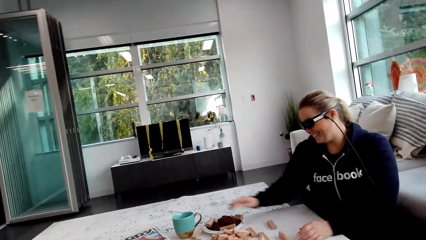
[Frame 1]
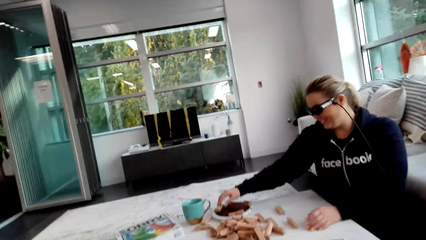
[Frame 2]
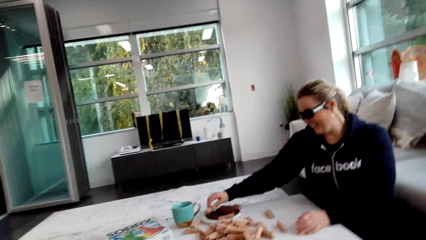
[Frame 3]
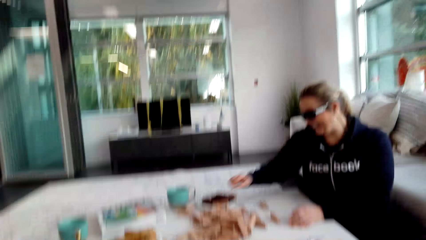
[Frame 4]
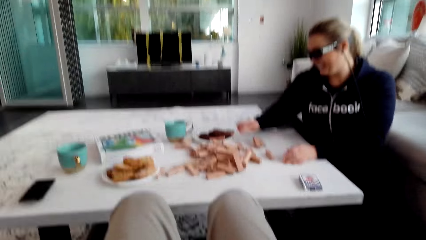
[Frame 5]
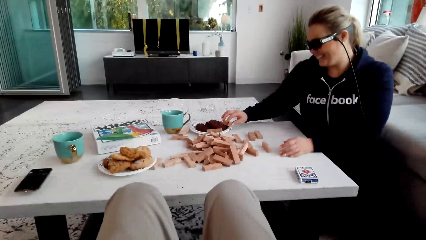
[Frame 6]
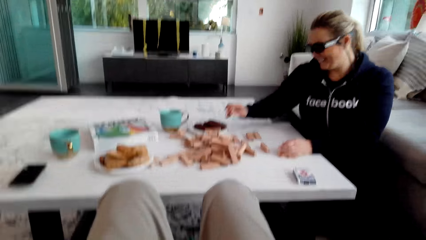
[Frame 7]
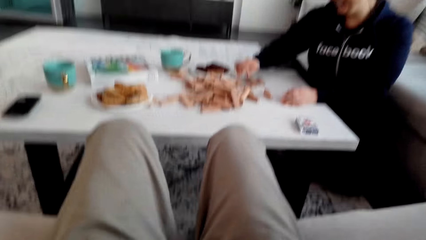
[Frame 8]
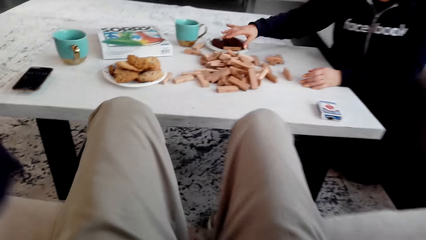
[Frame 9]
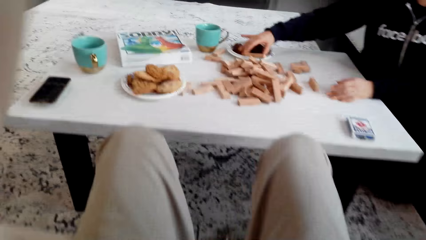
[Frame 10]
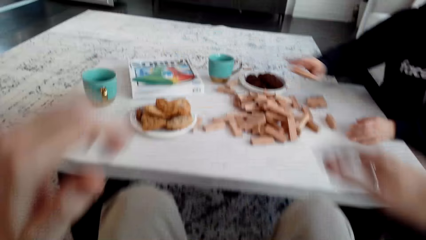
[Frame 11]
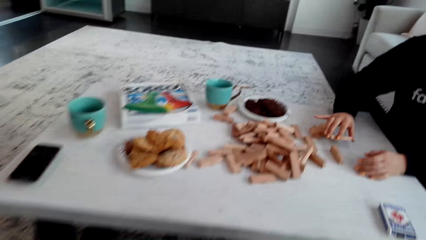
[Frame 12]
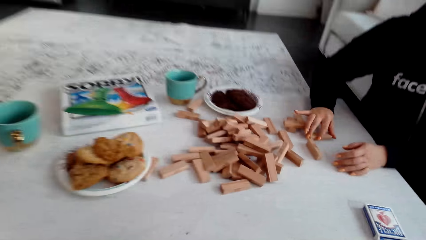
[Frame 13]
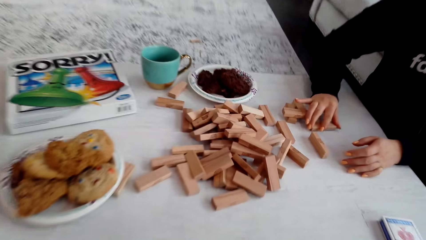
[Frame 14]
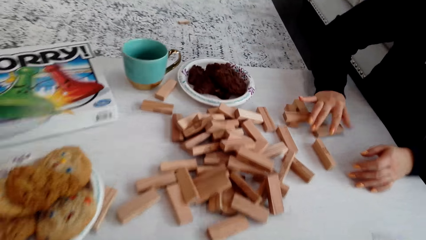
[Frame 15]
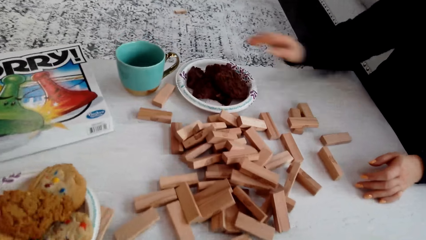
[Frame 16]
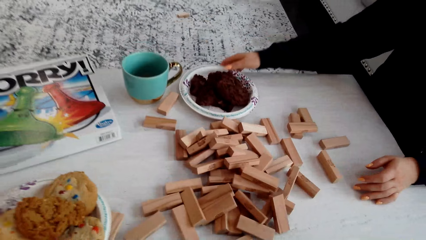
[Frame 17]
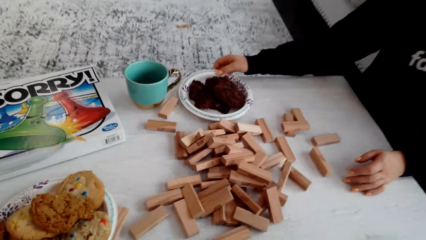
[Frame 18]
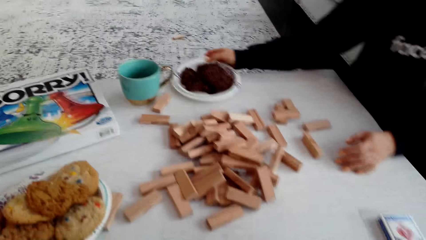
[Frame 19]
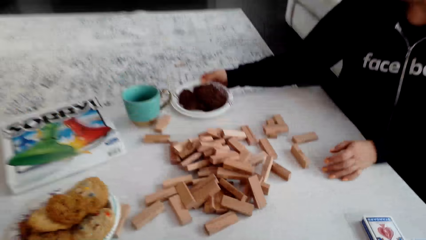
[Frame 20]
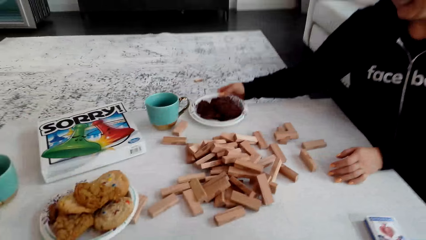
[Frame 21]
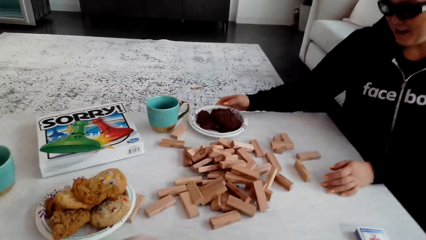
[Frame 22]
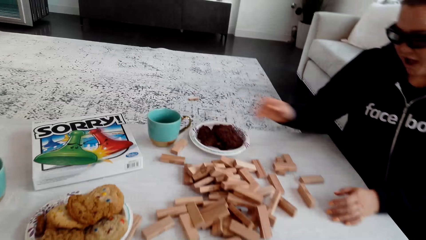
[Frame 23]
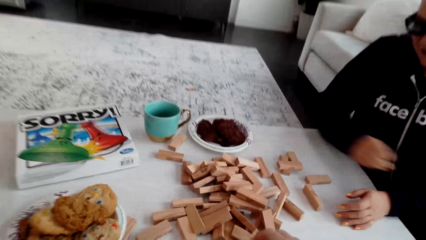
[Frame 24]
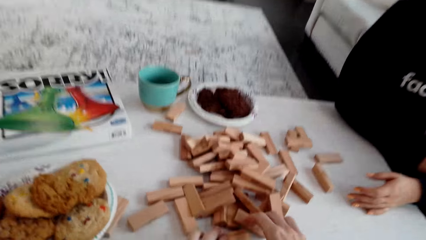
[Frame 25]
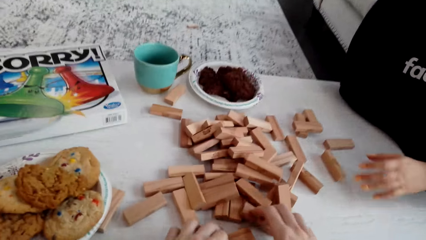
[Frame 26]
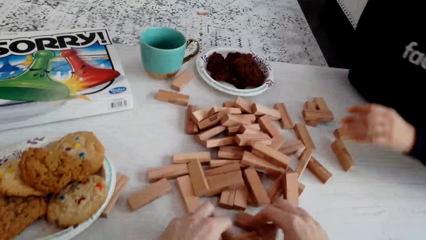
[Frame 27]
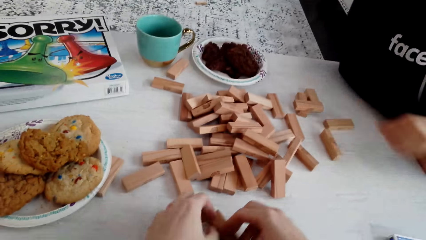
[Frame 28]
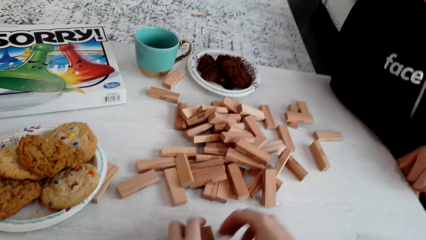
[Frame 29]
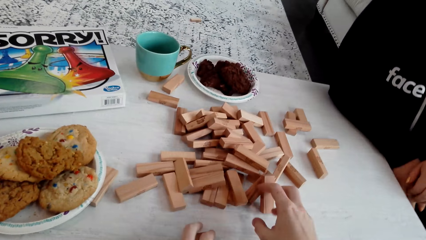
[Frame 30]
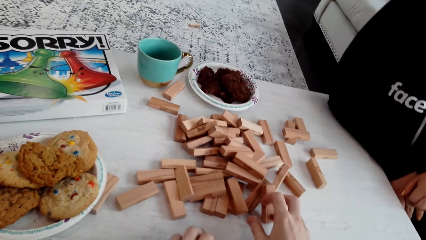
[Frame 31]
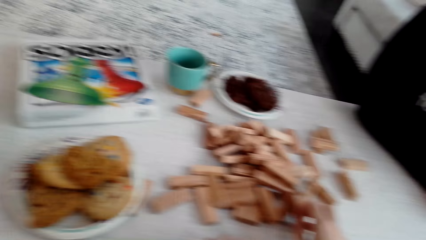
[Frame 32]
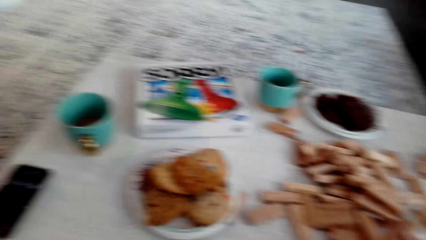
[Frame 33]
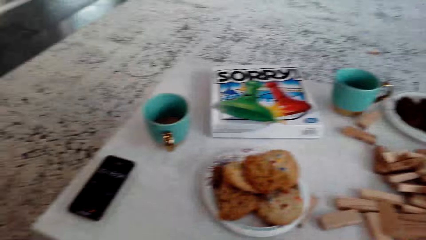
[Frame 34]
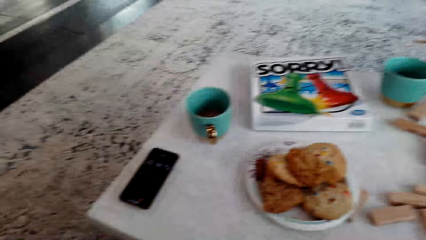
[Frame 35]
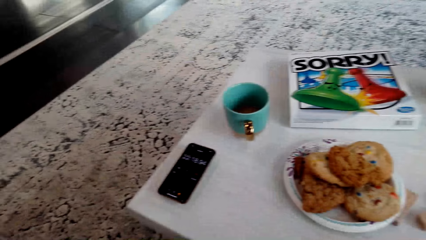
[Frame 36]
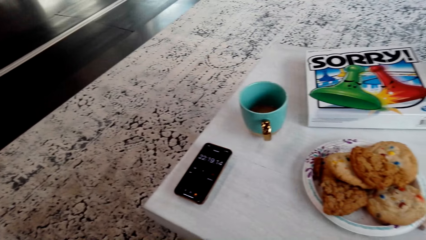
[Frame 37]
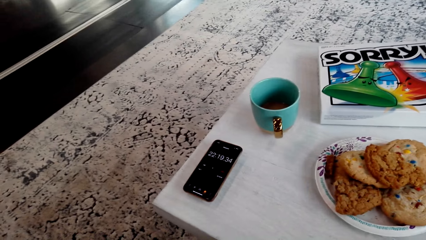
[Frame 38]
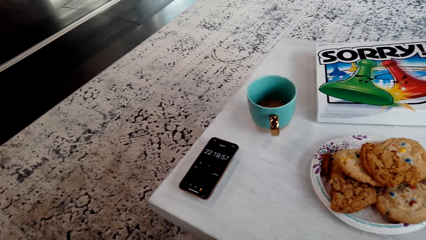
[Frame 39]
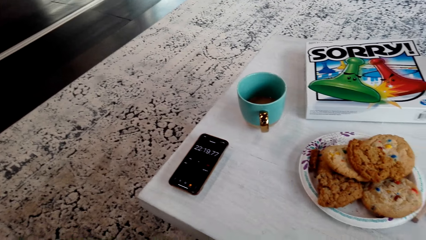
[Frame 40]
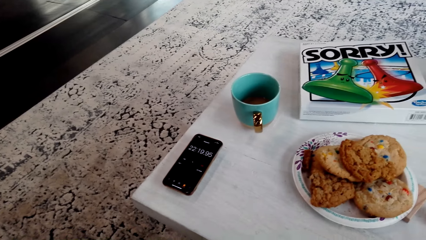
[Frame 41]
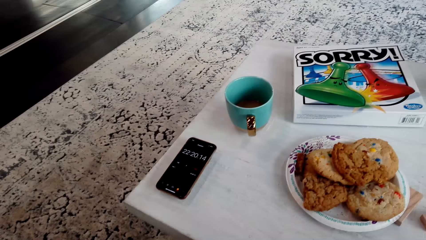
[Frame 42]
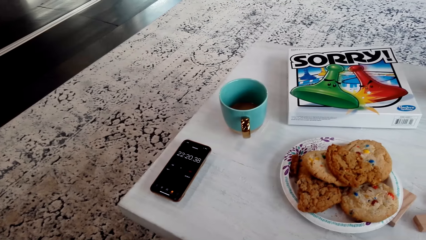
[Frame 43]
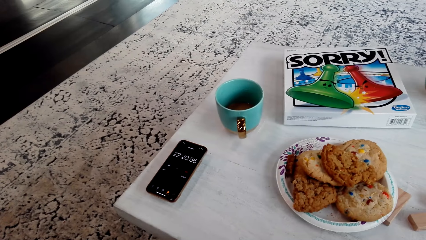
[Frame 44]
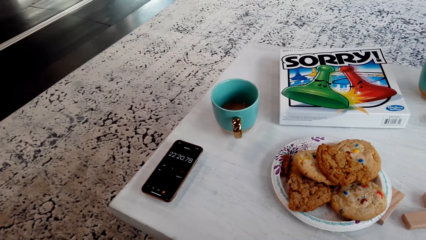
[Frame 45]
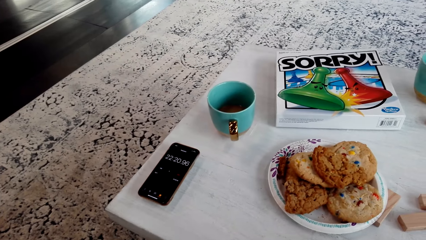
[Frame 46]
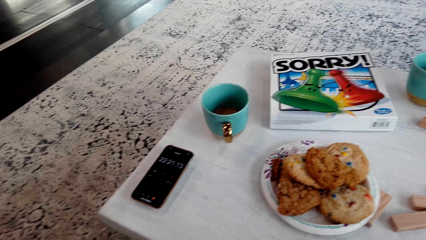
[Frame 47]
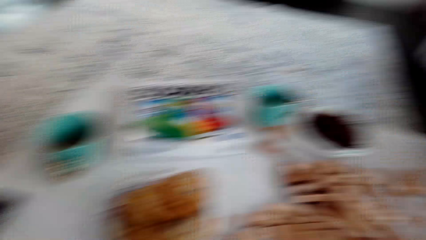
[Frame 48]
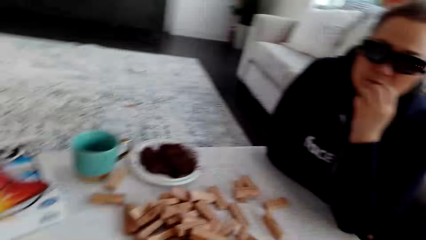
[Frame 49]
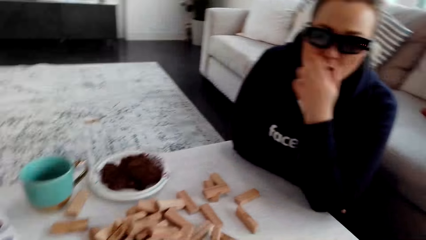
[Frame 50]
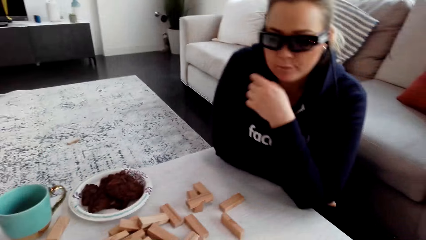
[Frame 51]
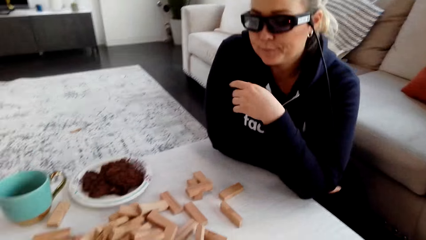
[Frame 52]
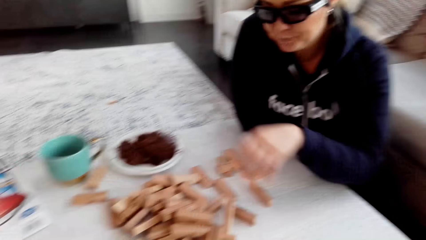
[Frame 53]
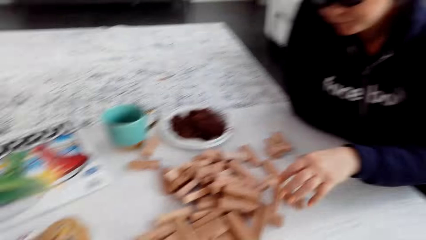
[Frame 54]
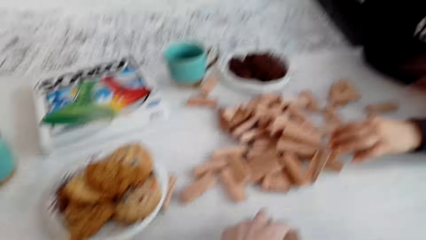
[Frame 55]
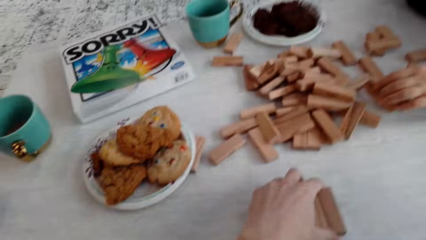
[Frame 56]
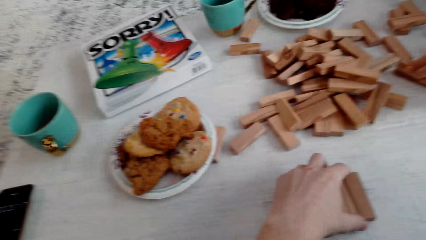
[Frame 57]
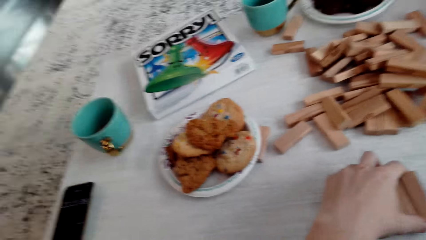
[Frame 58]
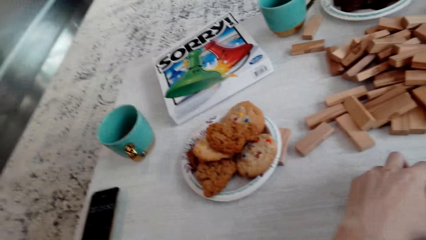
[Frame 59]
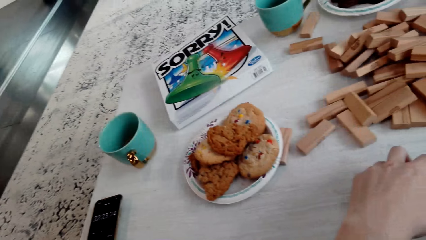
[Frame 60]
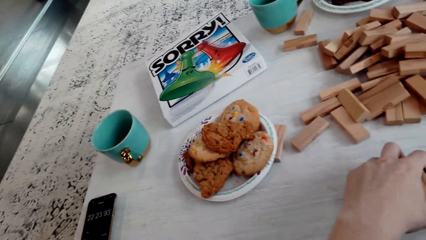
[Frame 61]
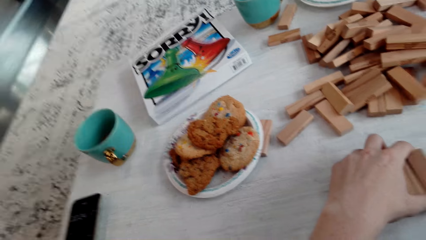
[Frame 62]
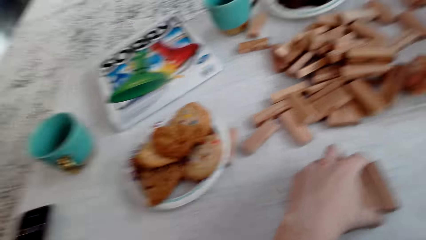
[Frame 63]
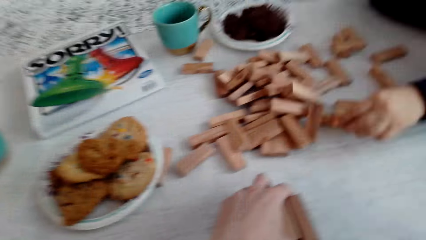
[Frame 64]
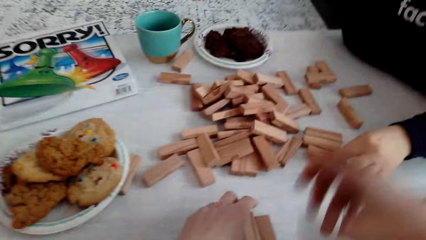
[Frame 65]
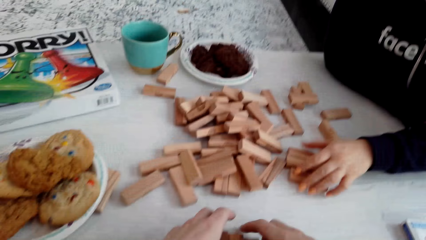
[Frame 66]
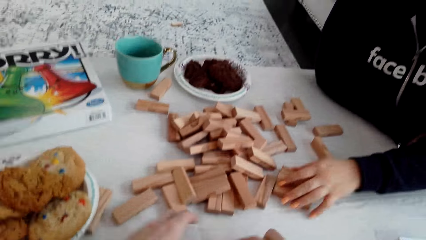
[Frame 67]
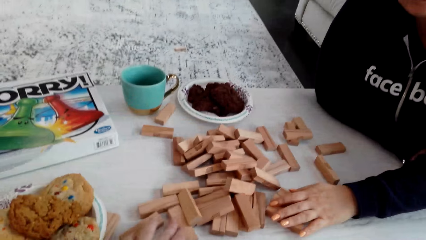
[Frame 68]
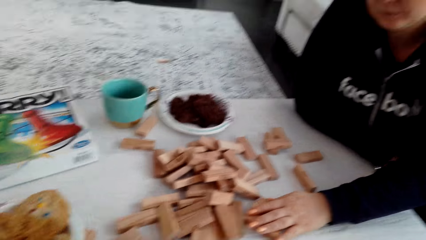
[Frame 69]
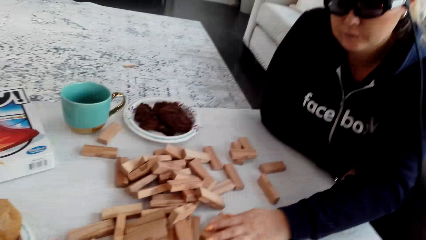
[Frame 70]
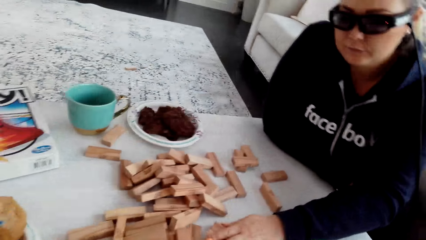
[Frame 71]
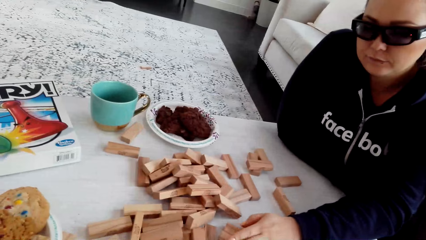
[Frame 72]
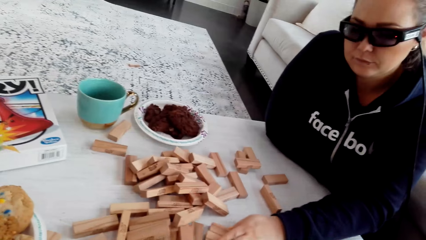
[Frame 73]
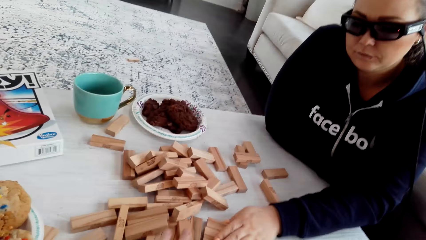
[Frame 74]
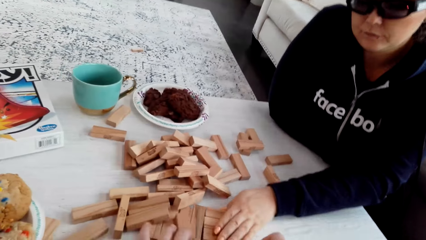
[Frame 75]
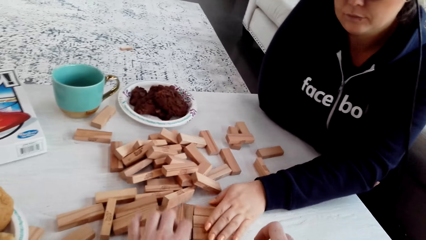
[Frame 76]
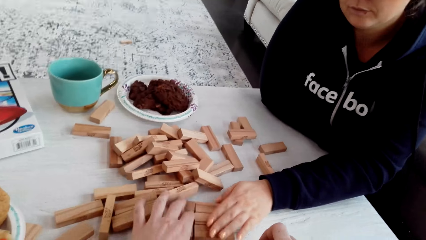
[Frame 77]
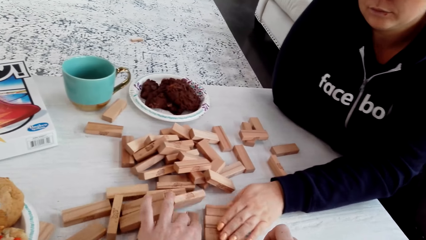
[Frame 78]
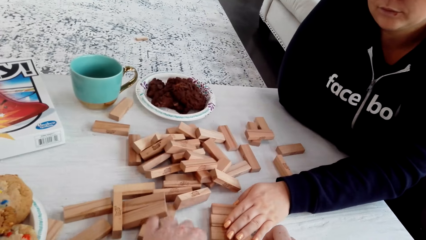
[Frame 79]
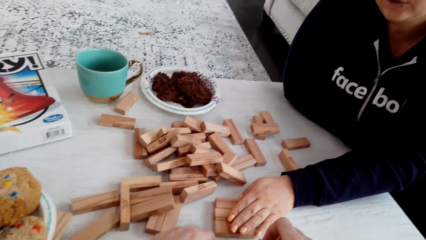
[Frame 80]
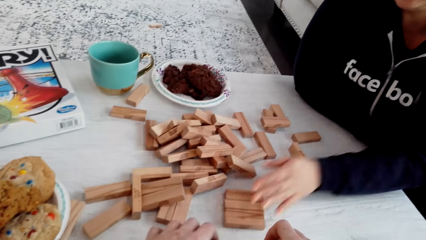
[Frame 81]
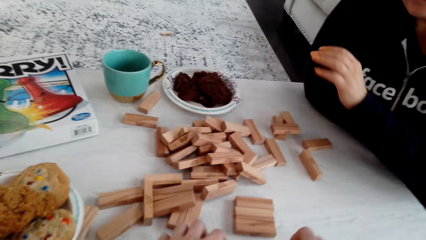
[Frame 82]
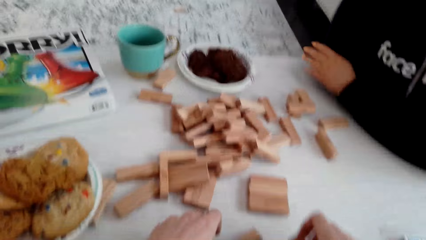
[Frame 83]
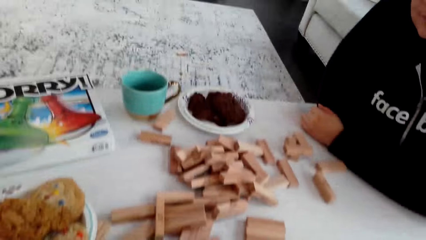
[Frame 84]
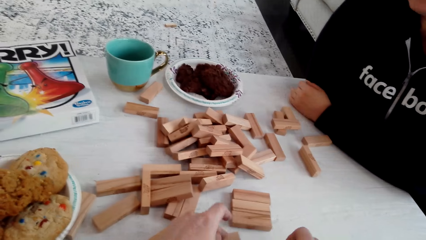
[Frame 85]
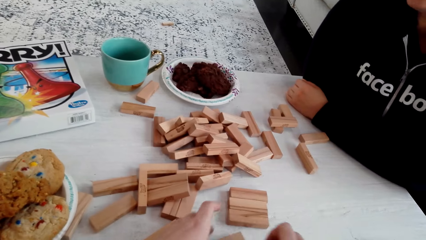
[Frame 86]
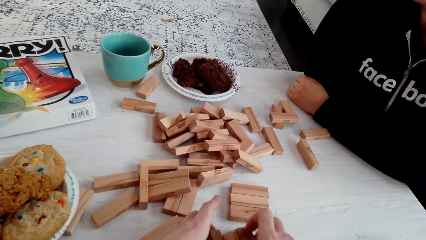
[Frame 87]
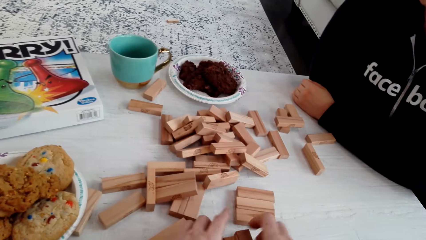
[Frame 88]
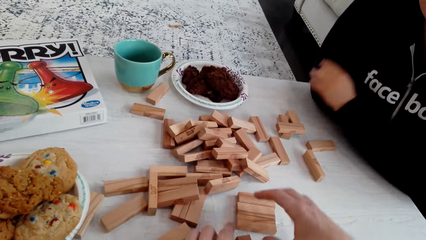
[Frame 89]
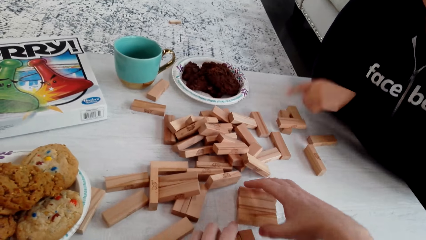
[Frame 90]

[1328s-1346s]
A woman arranges the blocks. The camera wearer talks to the woman. The woman picks up the wooden Jenga piece with her right hand, moves a plate slightly and picks up the plate on the table with her right hand. The camera wearer talks to the woman. The woman talks to the camera wearer. The camera wearer picks up the wooden Jenga piece on the table. They look at the phone. They talk to the woman. The woman talks to the camera wearer. The woman picks up the wooden Jenga piece with her left hand. The camera wearer picks up the wooden Jenga piece on the table. The woman touches the blocks. The camera wearer talks to the woman. The woman talks to the camera wearer.
